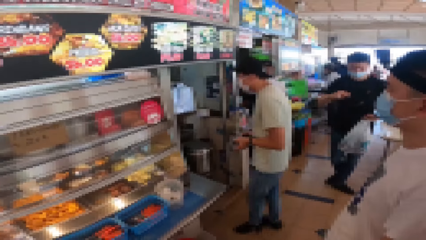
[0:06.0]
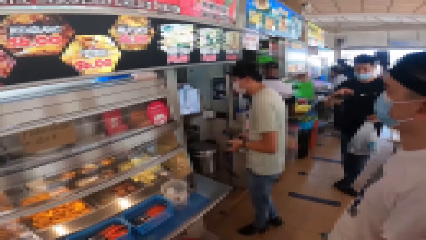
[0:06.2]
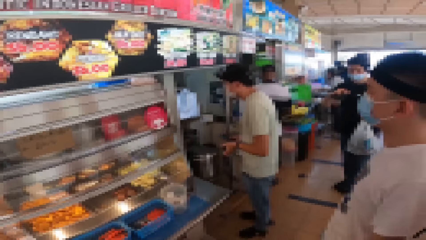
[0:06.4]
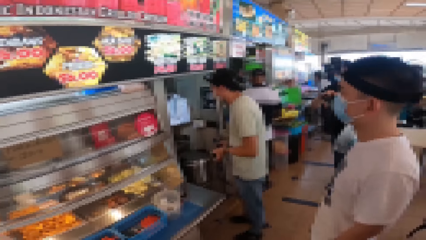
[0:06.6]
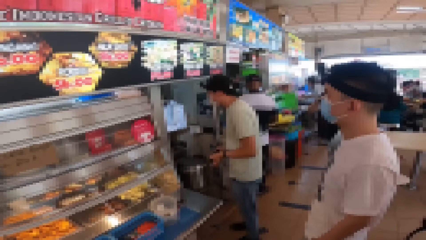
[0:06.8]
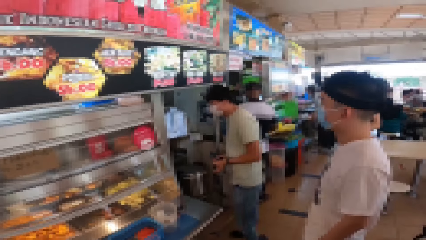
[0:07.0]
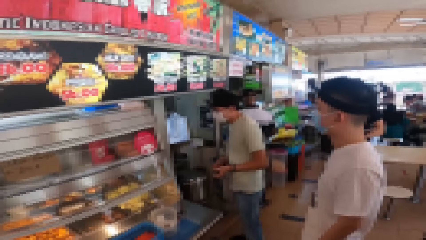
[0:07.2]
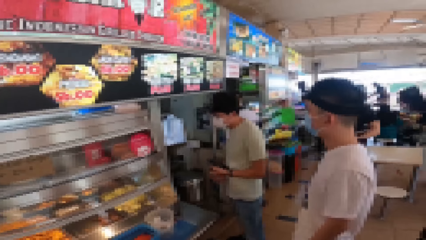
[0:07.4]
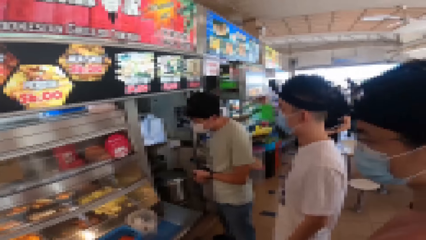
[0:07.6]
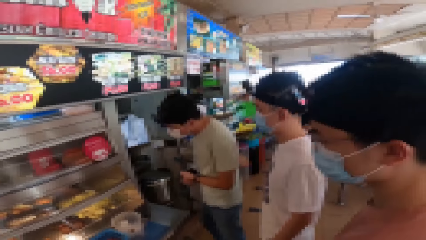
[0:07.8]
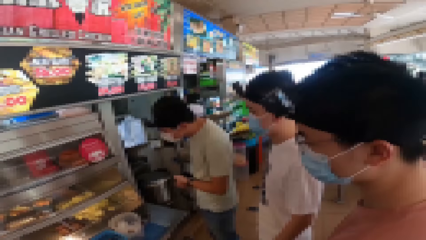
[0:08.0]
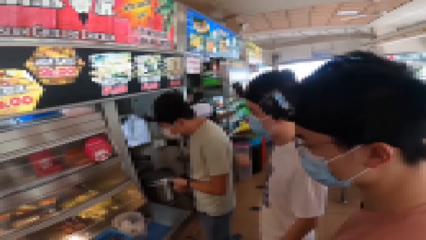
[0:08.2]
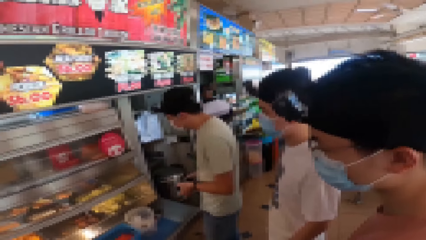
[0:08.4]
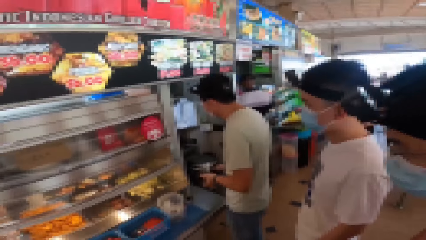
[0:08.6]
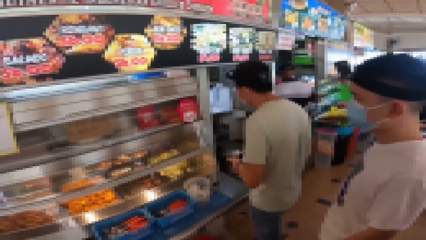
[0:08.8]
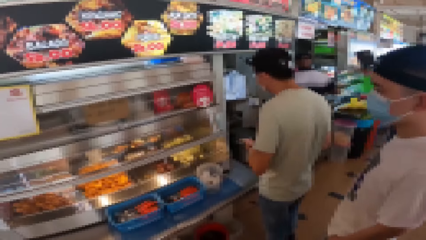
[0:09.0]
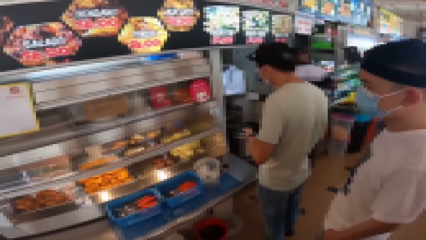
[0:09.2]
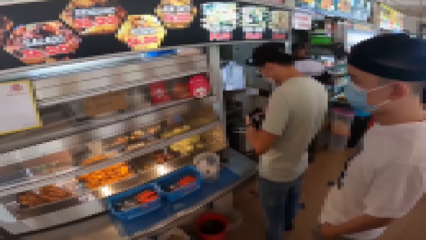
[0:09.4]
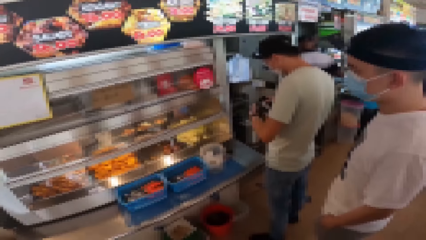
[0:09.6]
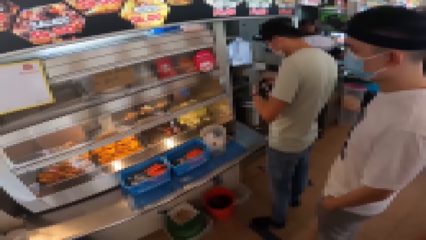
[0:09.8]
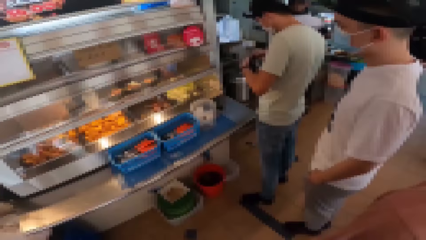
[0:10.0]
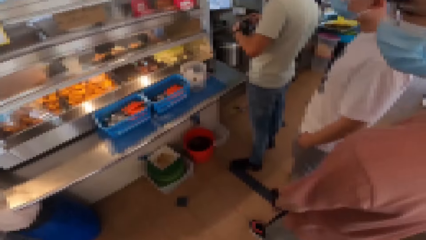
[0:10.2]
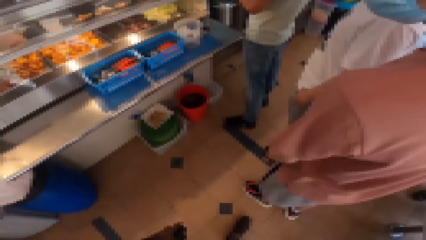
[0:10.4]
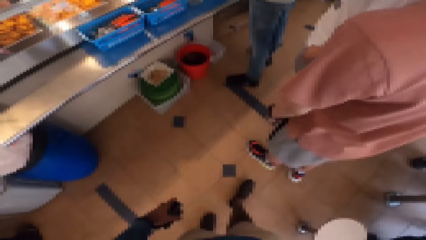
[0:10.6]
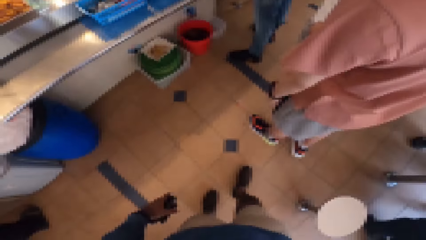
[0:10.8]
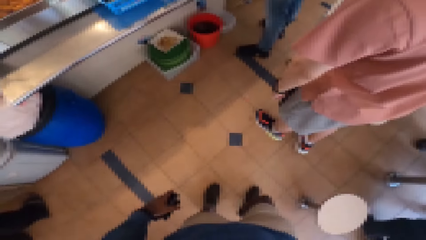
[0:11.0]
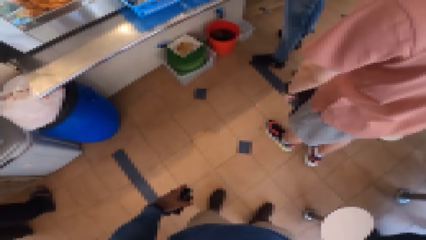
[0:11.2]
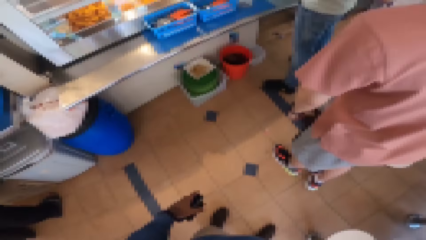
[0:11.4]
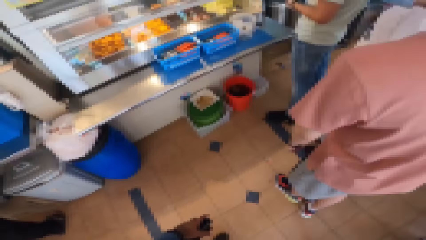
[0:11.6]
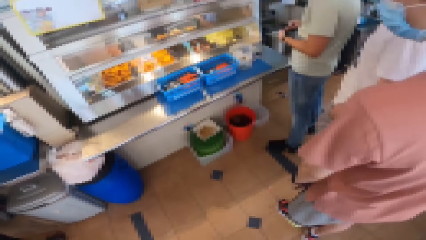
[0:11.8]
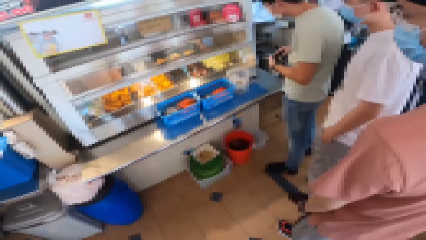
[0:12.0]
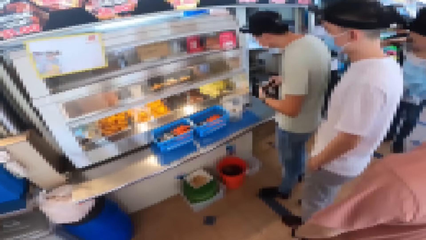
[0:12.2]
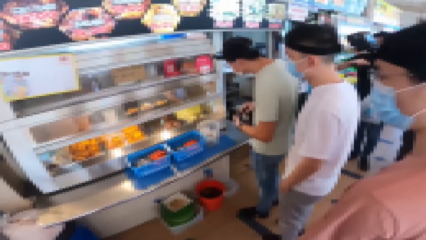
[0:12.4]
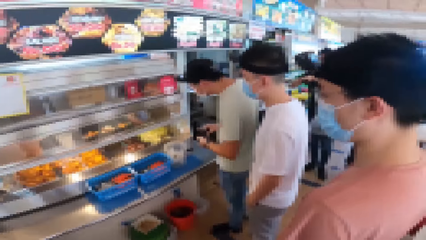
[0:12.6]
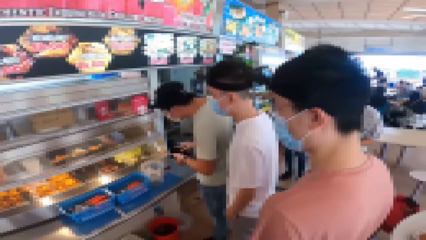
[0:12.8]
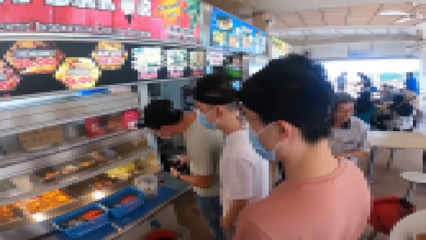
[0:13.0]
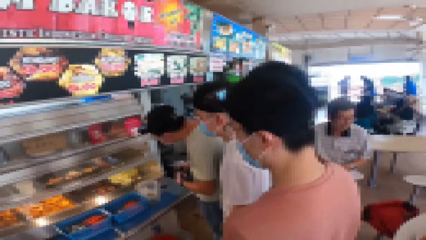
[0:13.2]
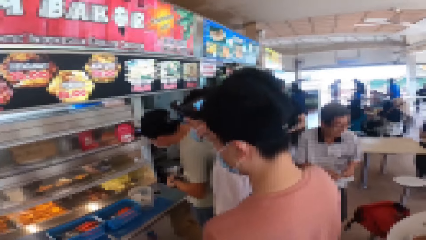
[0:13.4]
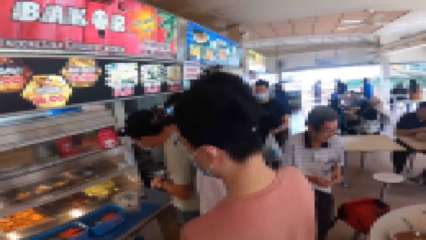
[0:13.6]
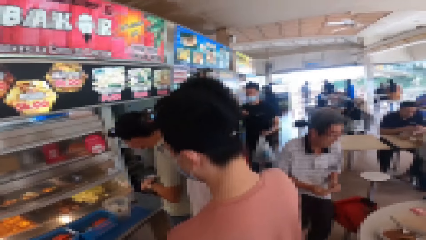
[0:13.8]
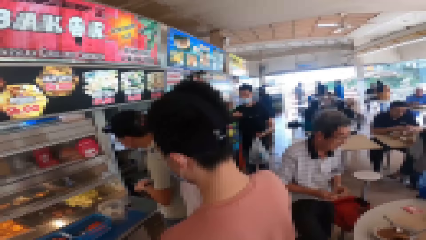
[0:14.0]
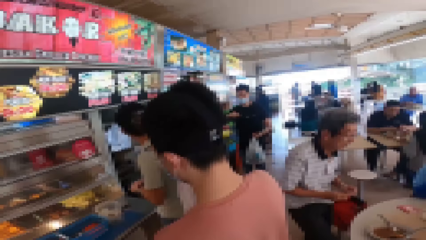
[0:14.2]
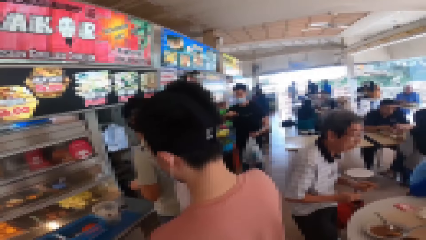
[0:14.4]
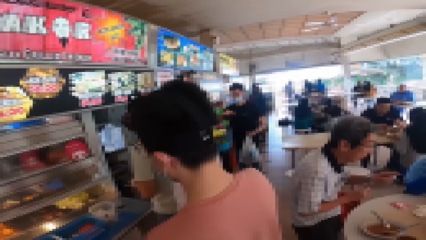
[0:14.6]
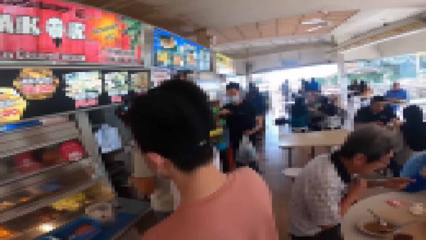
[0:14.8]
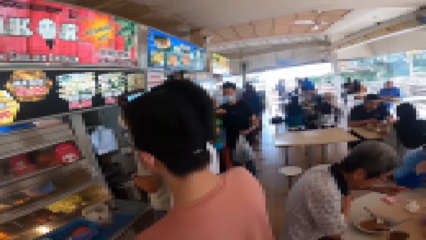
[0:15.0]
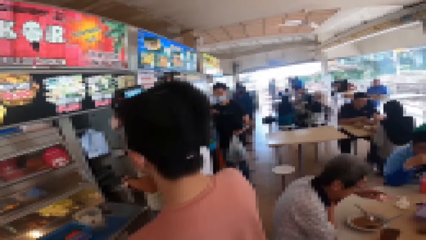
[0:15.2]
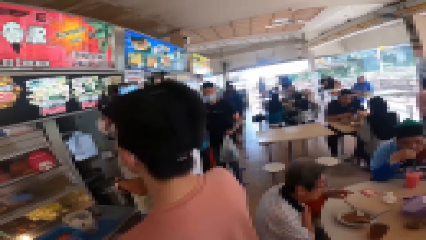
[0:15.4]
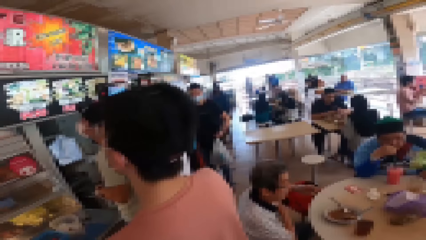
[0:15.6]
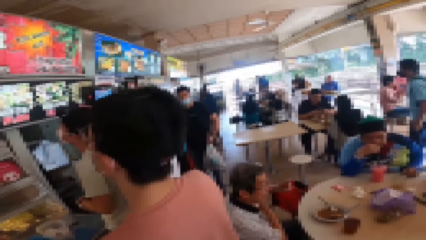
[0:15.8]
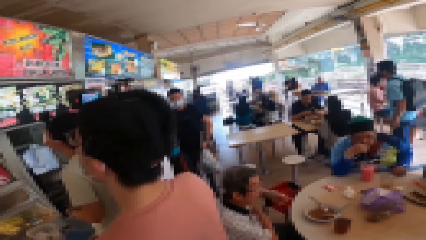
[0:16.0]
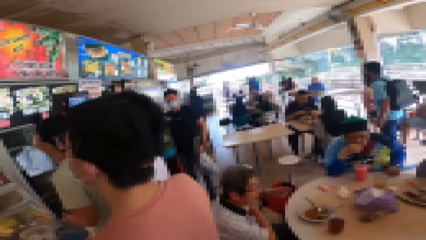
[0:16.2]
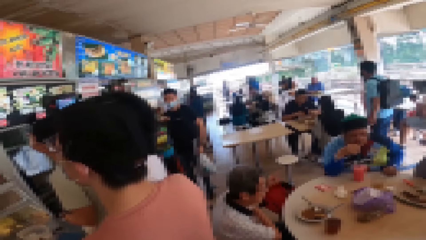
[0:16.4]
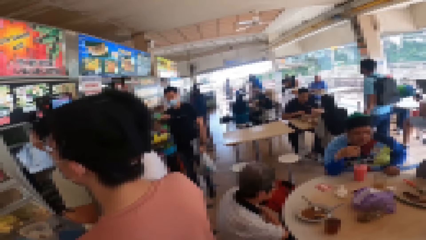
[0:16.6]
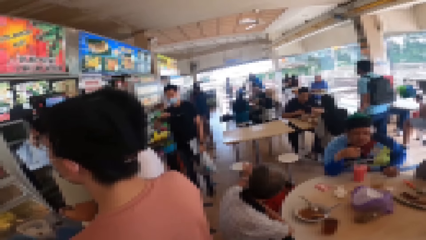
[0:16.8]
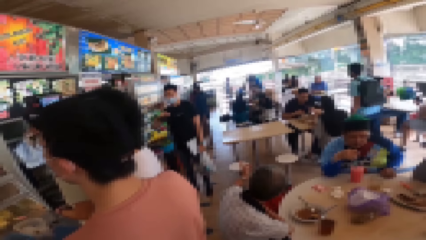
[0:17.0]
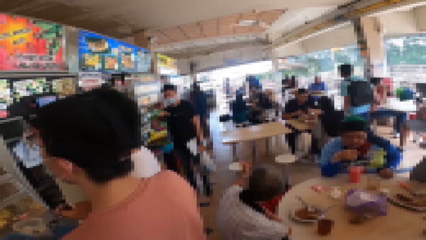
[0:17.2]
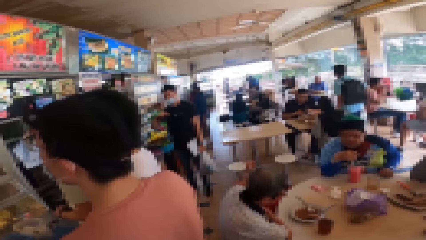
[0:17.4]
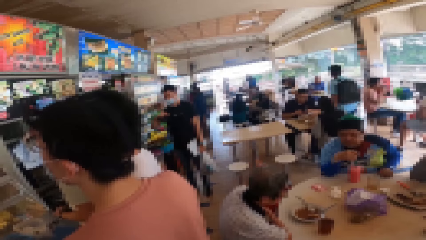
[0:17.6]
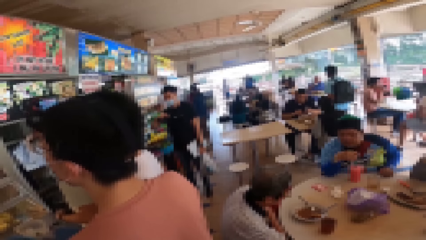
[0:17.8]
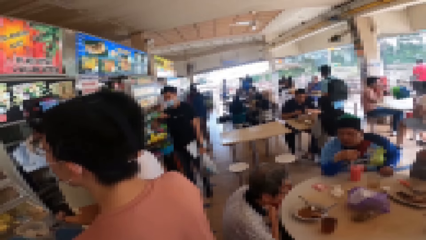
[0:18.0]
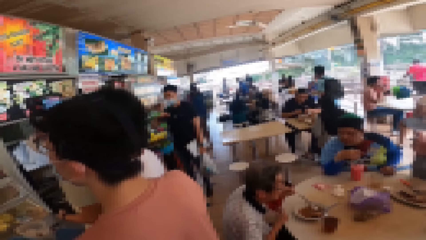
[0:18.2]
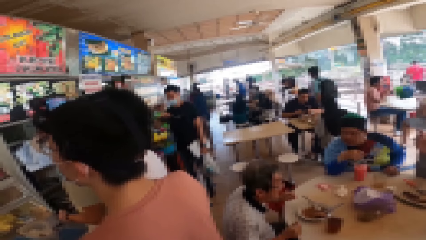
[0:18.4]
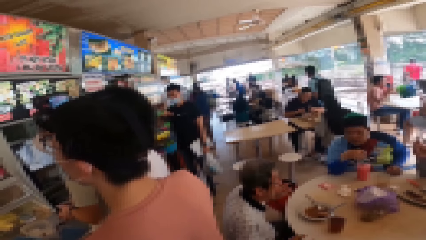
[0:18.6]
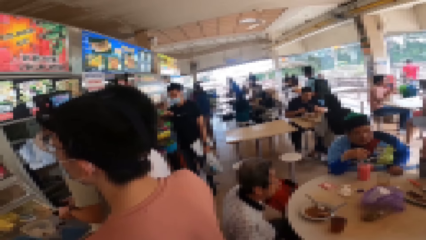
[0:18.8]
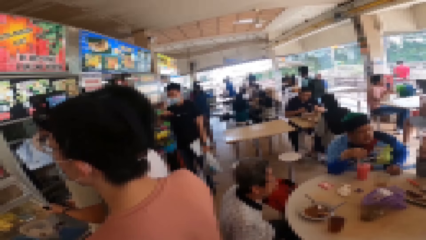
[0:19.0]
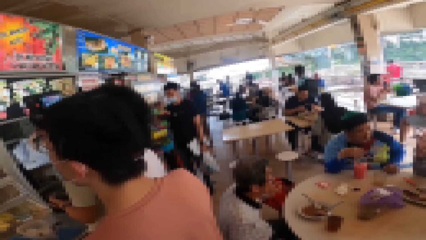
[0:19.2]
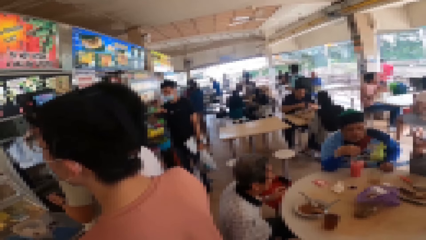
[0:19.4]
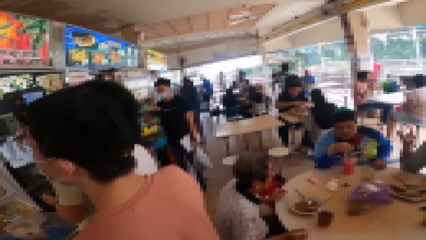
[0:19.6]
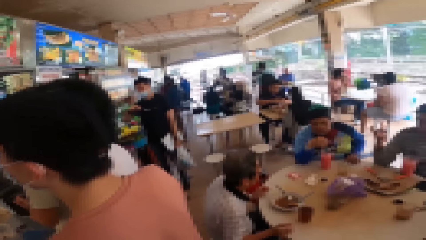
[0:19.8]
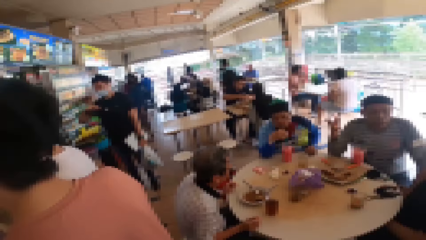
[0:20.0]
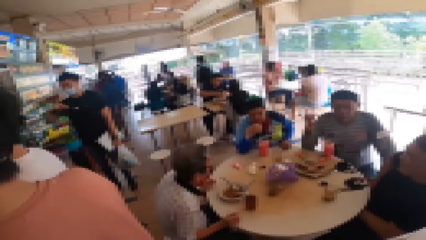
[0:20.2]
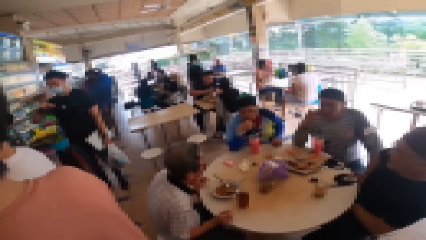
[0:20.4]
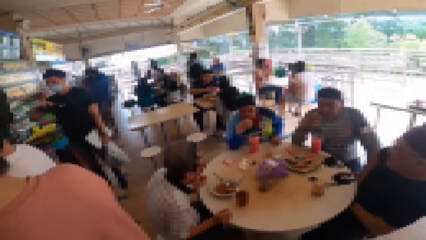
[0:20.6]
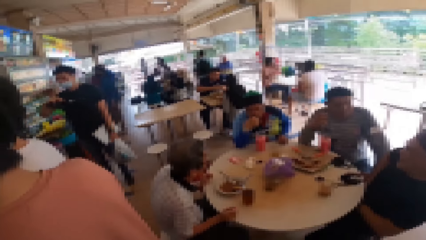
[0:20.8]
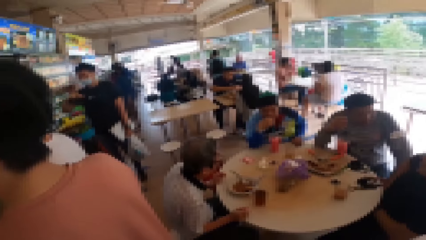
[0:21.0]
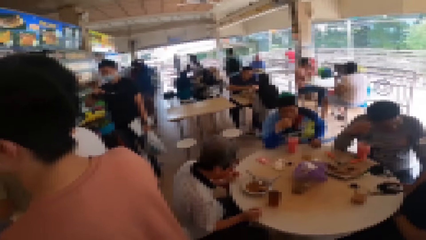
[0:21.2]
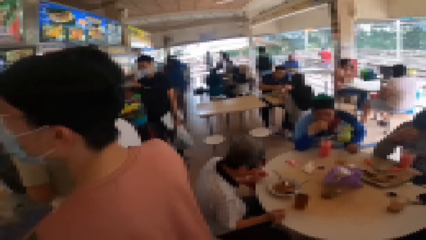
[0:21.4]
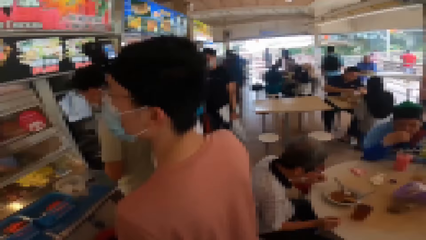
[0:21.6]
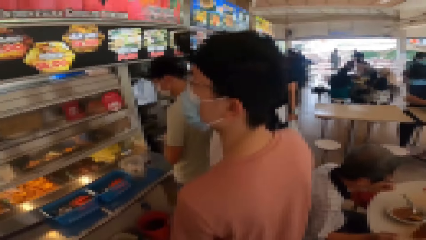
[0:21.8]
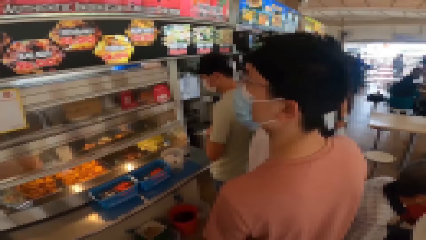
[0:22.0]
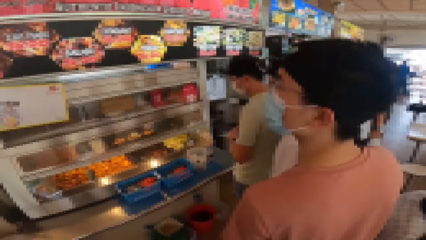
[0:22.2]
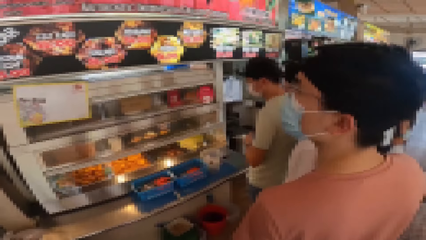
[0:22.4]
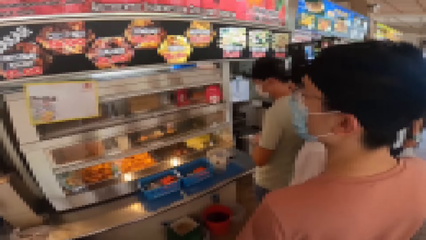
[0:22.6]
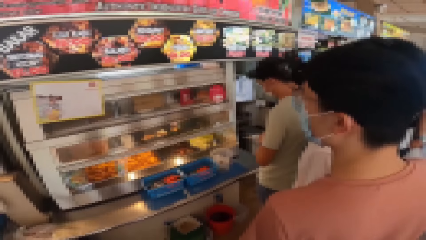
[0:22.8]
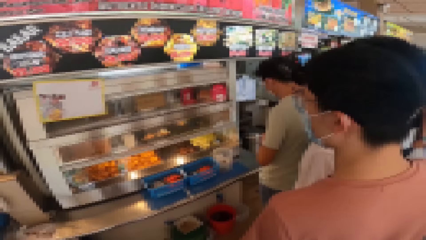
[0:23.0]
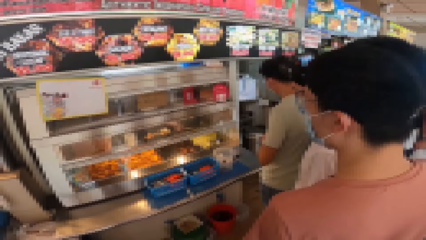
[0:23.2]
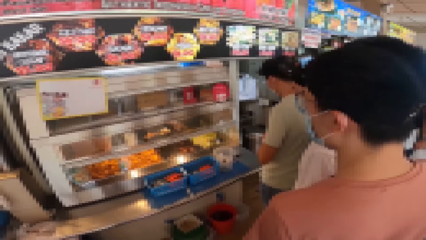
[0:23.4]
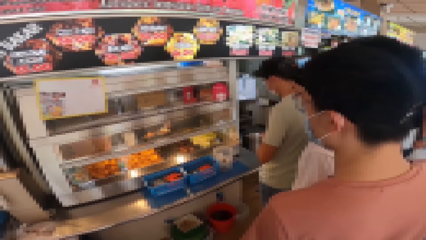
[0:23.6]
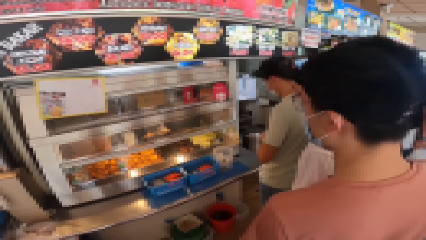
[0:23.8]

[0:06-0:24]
A person walks past someone. Another person looks at the snacks. The camera wearer moves his legs. He waits at the line. Another person stands aside. The camera wearer looks around.
